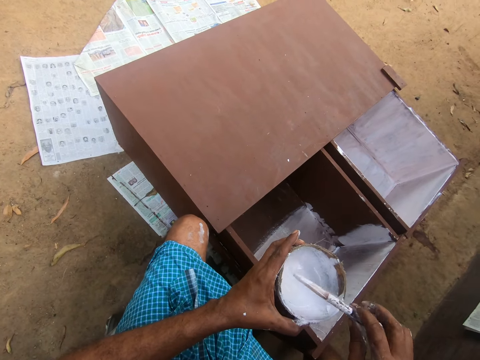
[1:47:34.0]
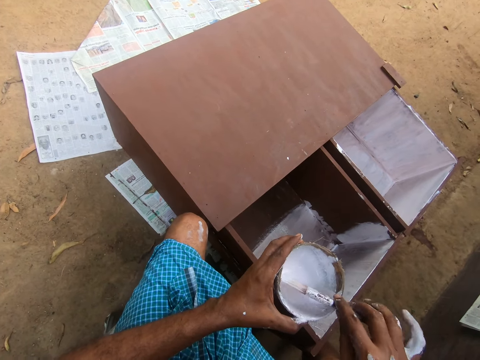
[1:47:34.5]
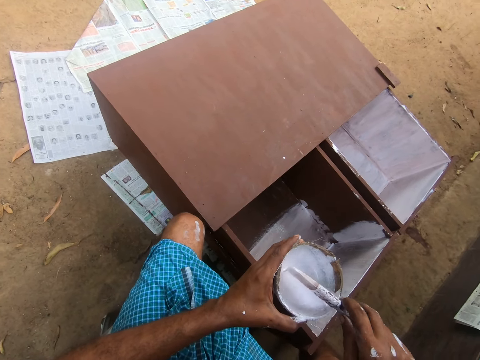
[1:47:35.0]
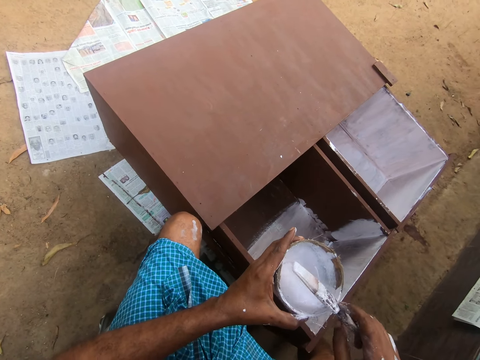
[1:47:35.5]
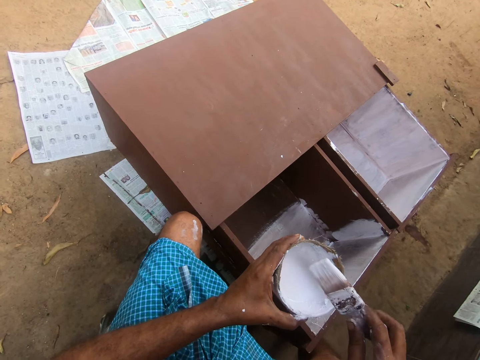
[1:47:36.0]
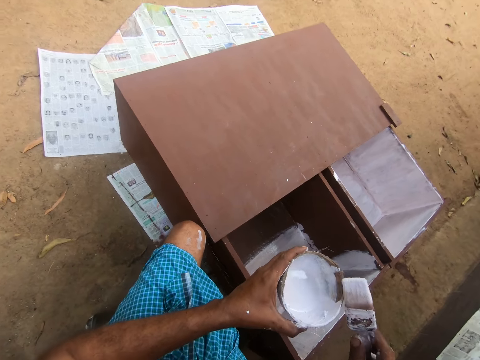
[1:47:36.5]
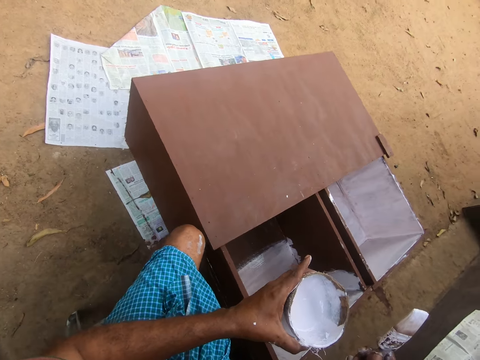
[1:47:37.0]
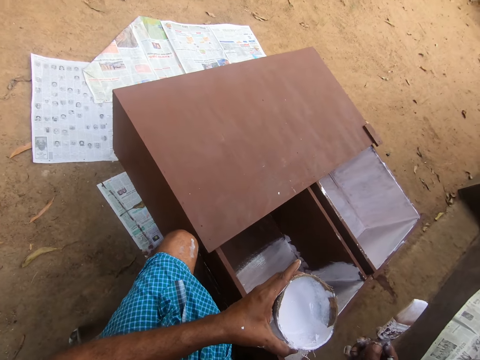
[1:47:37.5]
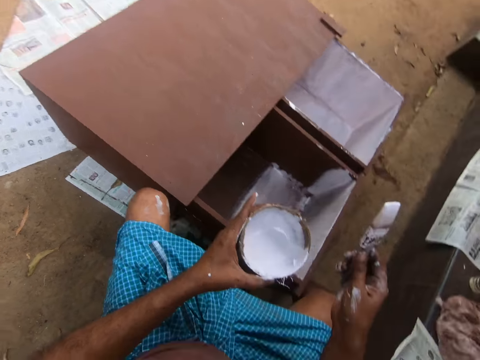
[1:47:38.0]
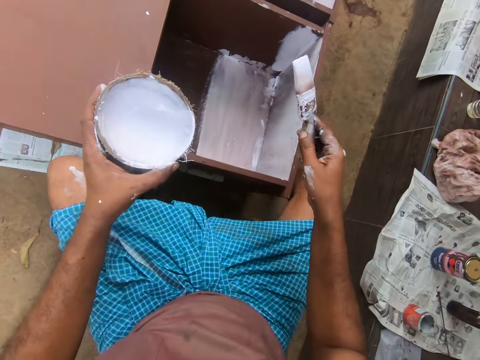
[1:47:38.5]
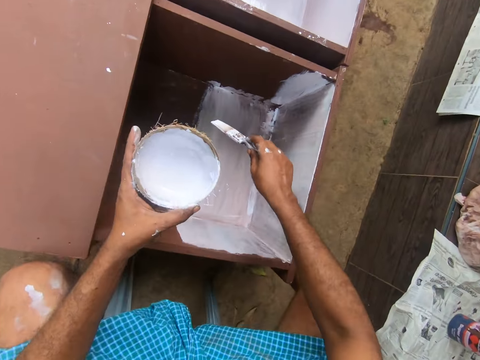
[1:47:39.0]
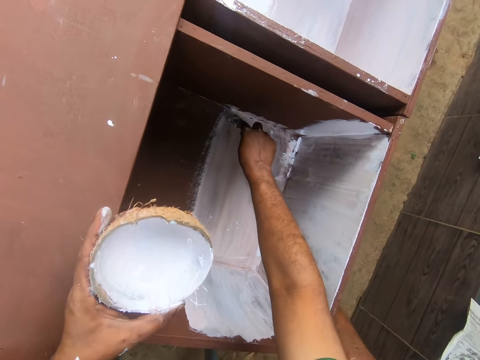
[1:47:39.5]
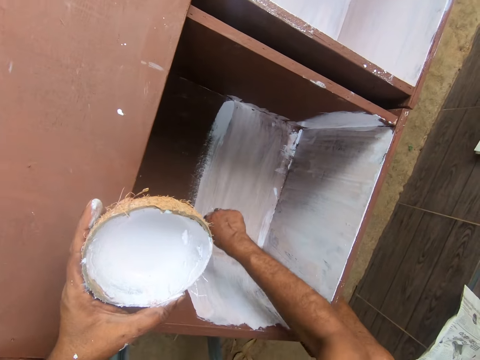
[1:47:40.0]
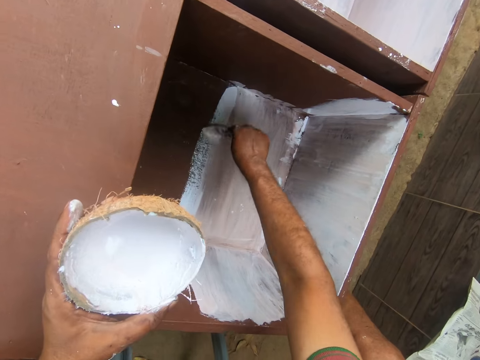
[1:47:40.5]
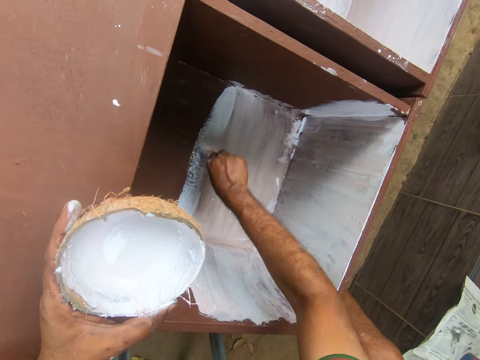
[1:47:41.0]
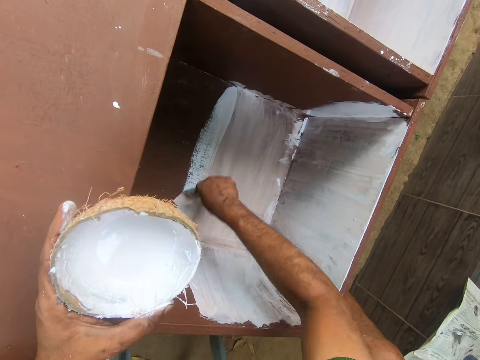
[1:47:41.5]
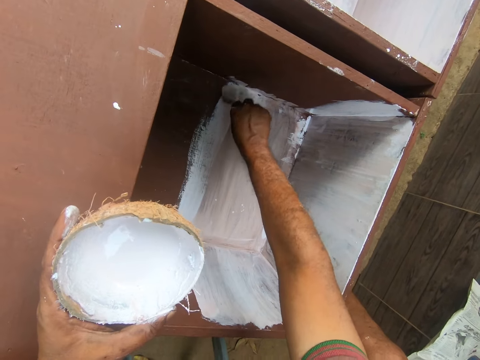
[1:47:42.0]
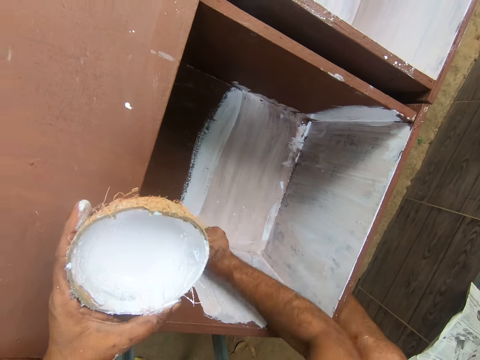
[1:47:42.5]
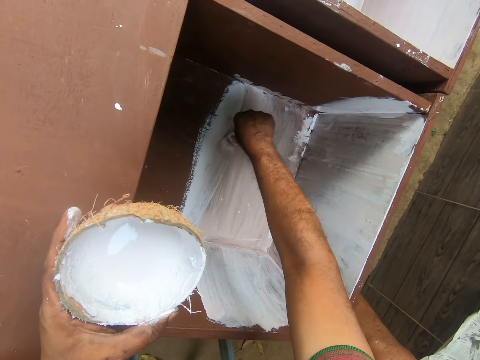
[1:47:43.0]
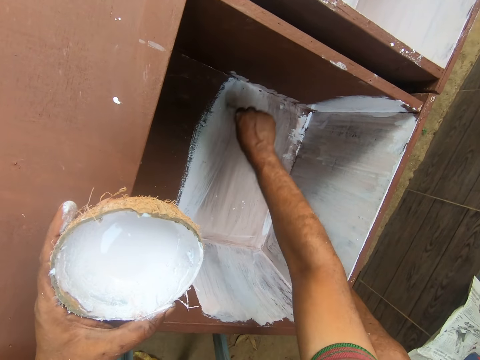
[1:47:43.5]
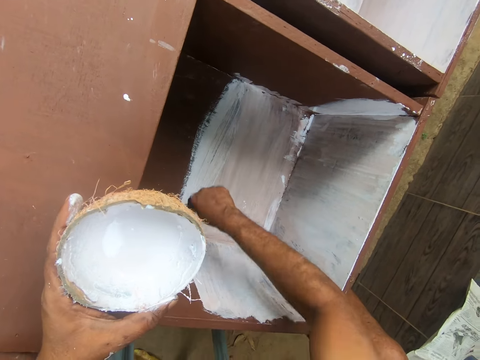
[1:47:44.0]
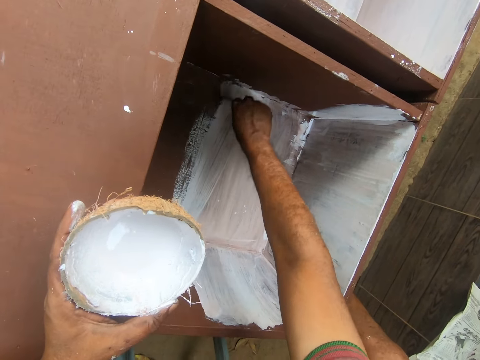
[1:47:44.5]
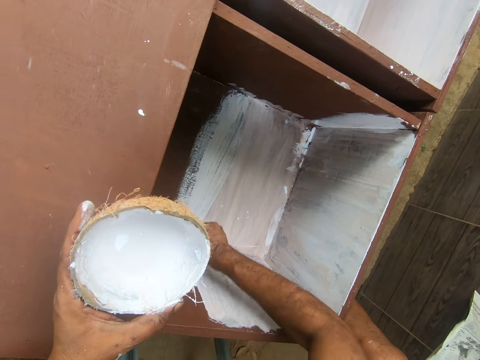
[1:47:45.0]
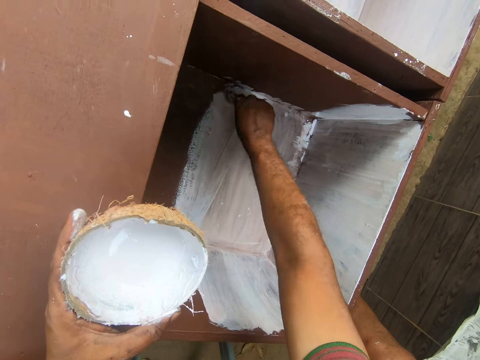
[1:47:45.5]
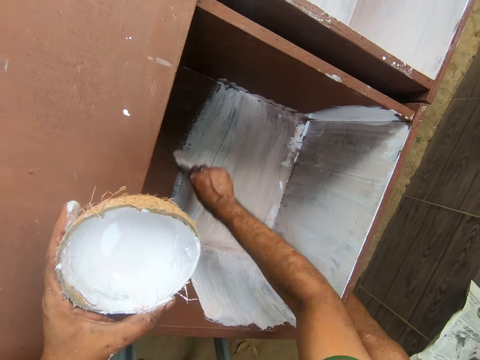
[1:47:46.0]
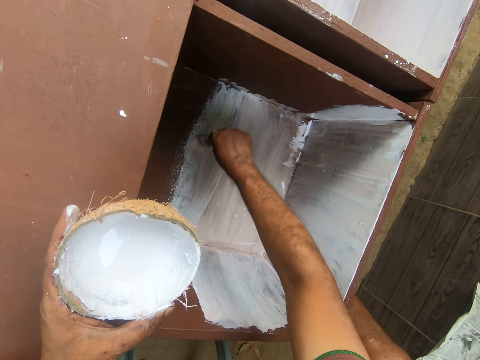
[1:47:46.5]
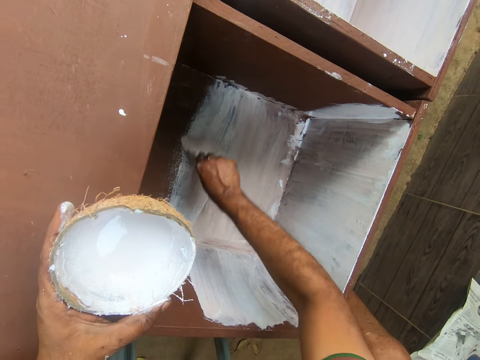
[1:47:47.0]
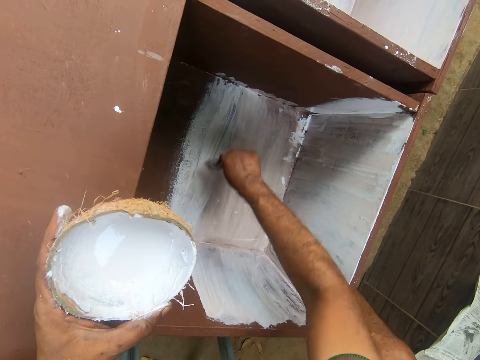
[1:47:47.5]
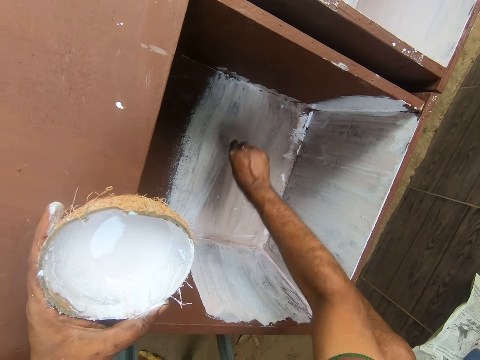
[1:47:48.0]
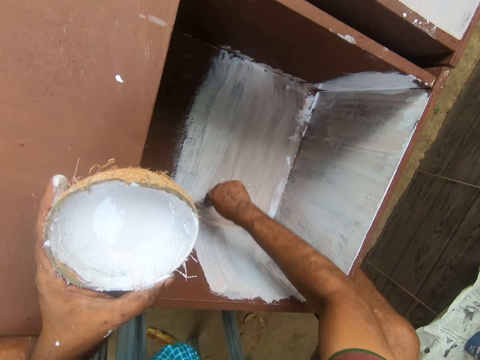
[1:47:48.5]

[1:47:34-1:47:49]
The camera wearer interacts with the boy. He paints the wardrobe with the paintbrush in his right hand.

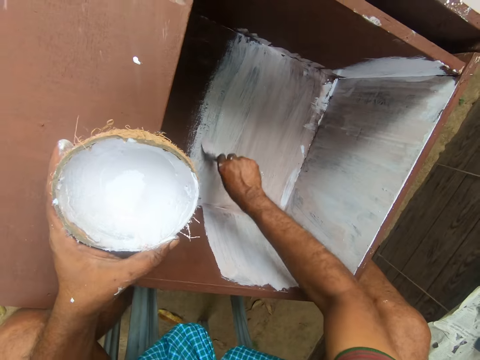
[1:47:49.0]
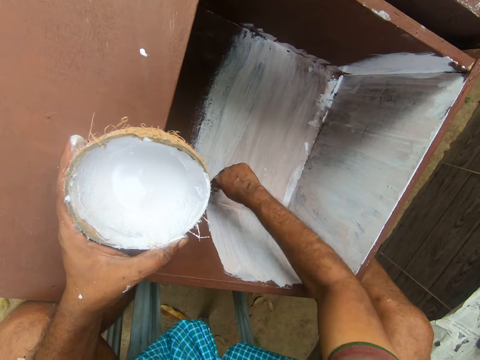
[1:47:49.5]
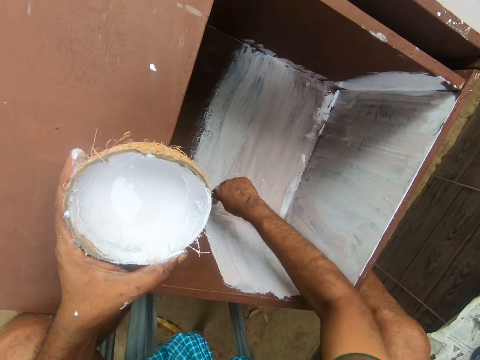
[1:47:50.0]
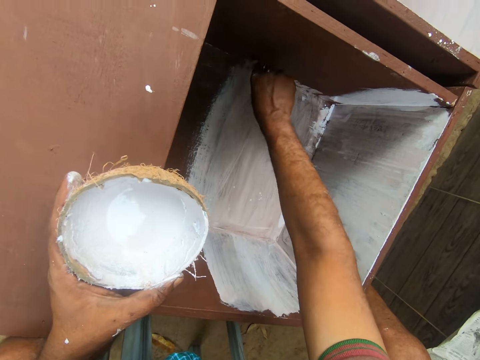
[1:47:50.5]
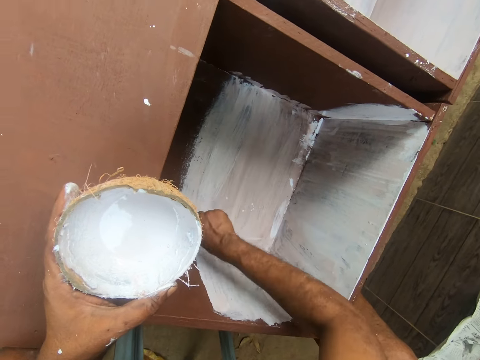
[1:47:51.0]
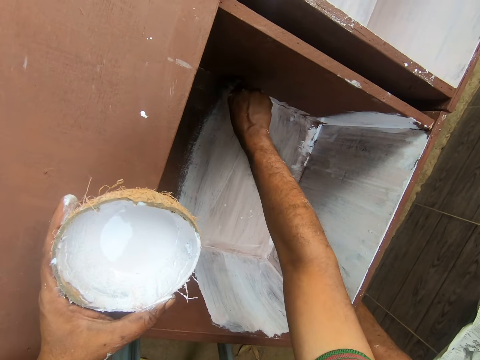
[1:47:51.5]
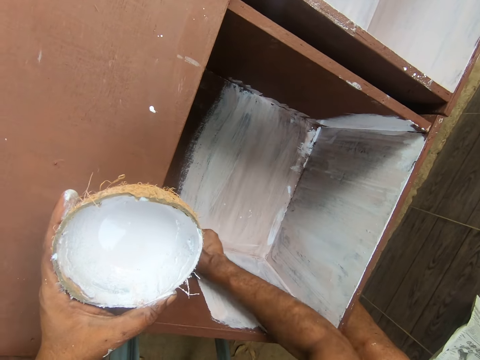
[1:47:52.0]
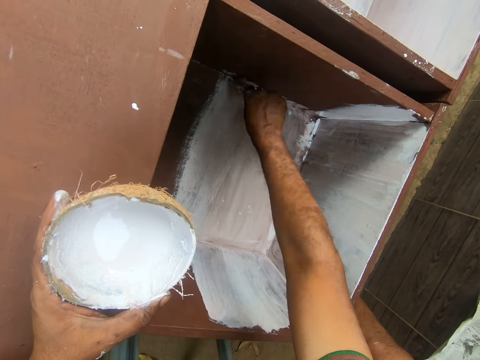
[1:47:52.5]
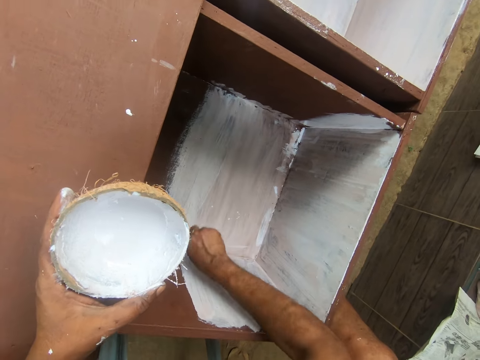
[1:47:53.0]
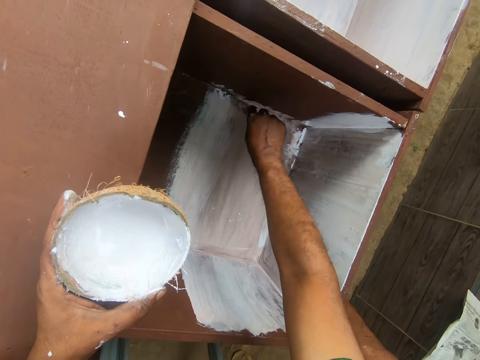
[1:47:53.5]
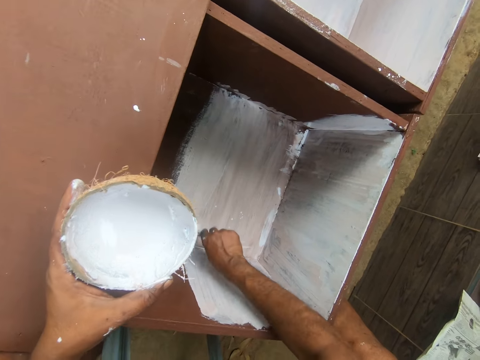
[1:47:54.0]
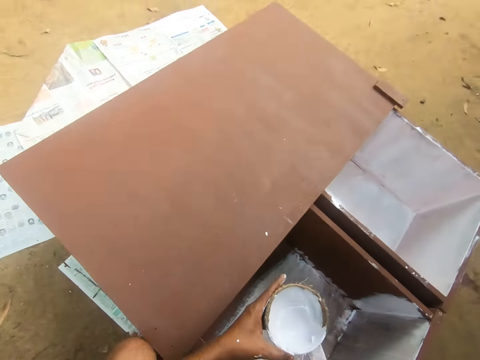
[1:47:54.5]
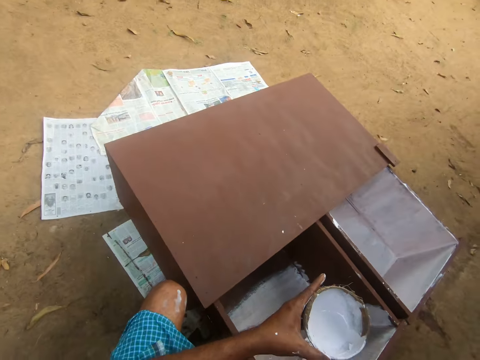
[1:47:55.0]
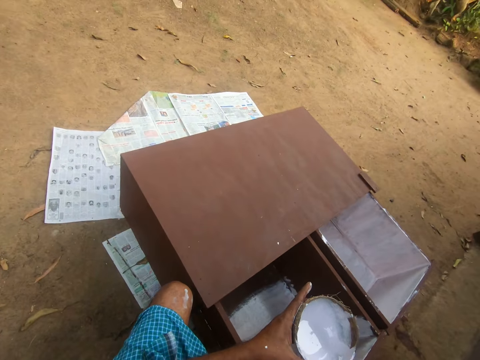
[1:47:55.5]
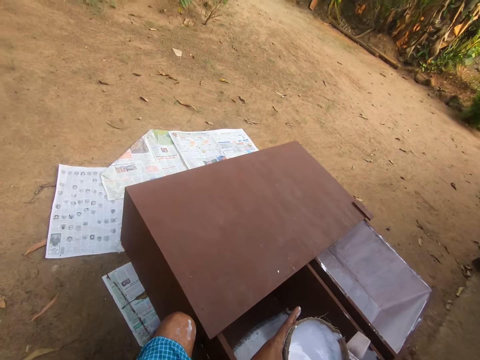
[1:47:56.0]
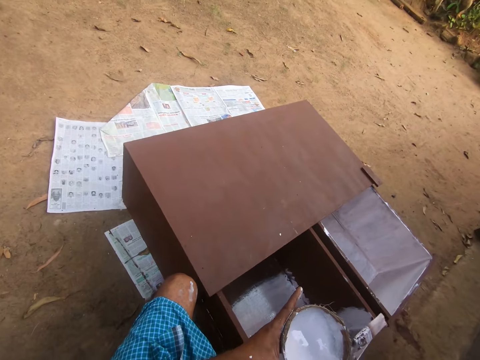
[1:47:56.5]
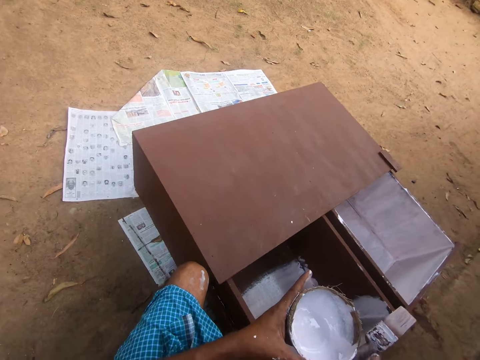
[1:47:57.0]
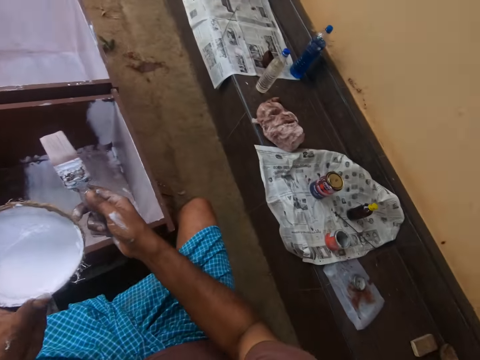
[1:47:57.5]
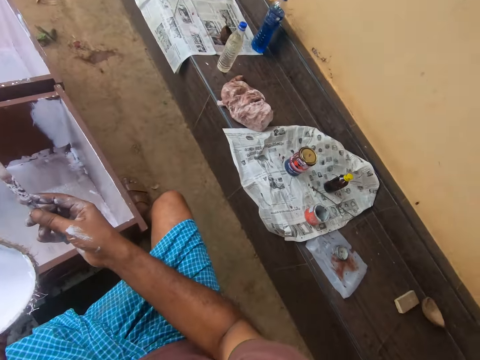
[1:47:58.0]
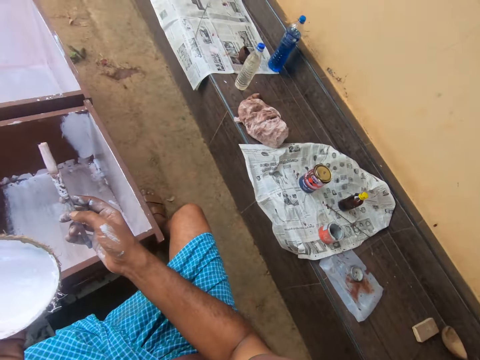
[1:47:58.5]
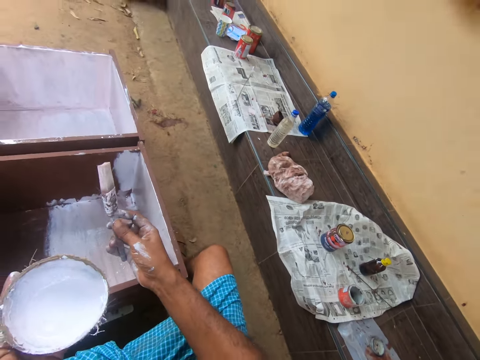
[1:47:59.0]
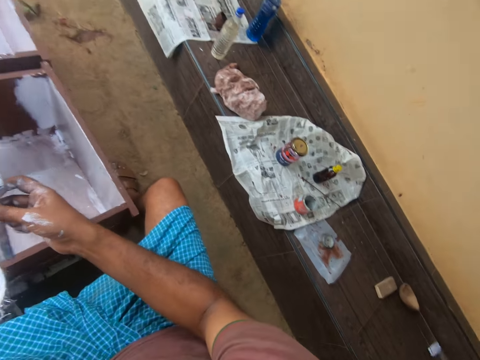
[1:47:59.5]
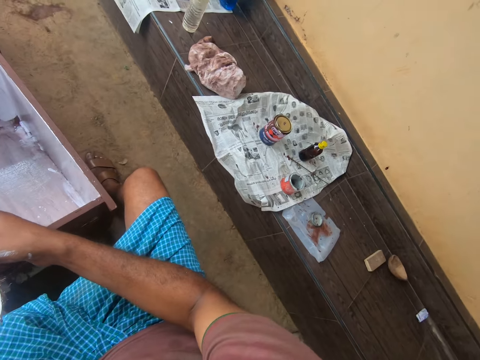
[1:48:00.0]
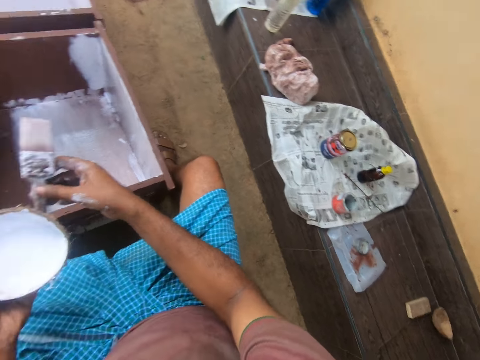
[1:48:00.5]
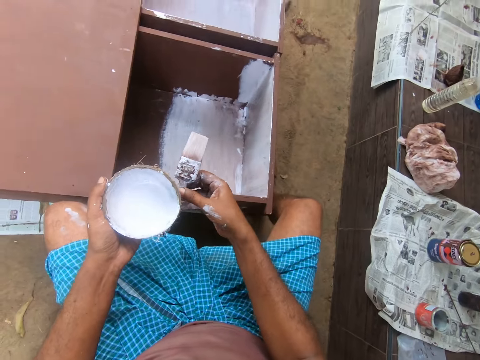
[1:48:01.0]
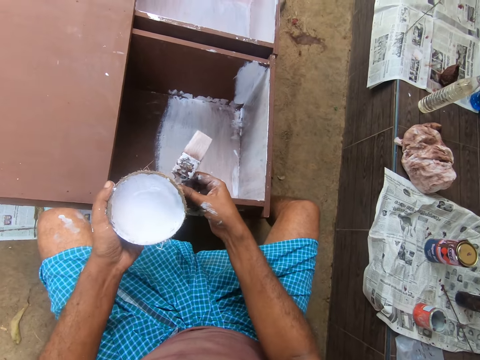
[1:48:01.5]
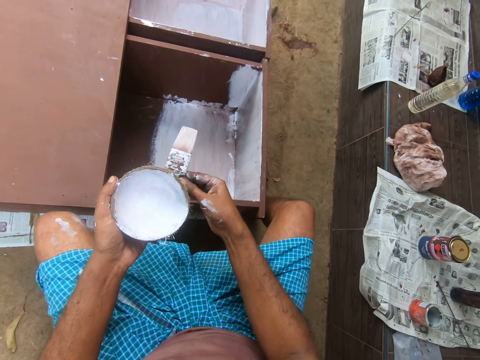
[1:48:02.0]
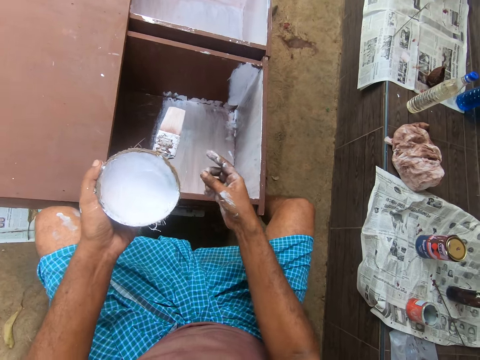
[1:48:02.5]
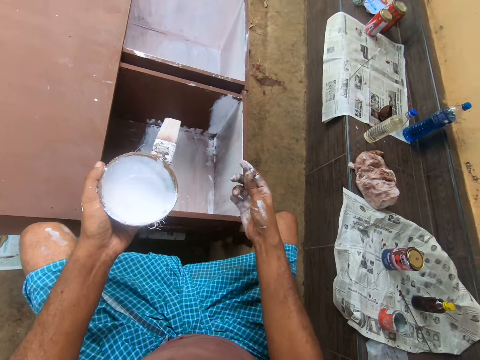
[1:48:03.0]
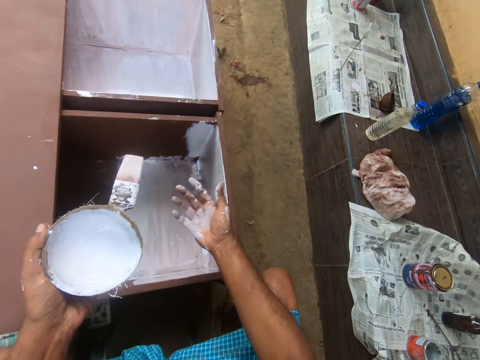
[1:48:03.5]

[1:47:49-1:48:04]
The camera wearer interacts with the boy. He passes the paintbrush to his left hand.
